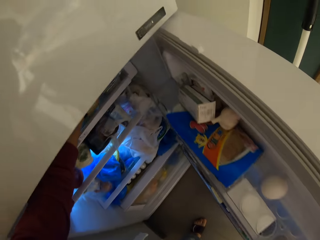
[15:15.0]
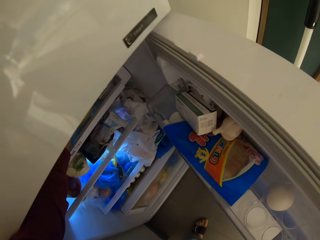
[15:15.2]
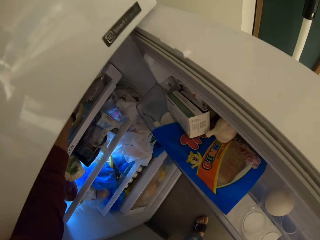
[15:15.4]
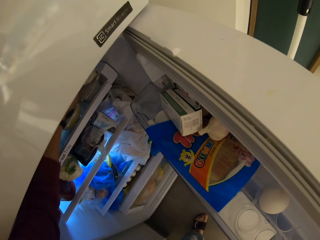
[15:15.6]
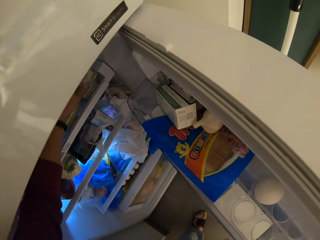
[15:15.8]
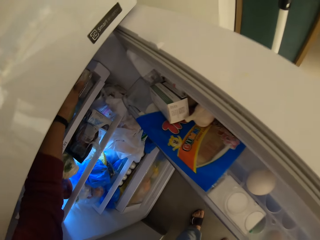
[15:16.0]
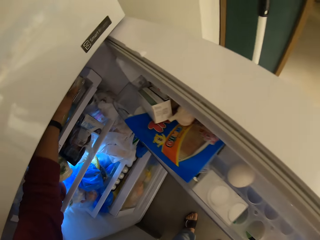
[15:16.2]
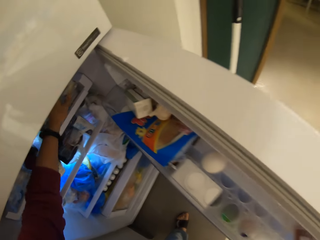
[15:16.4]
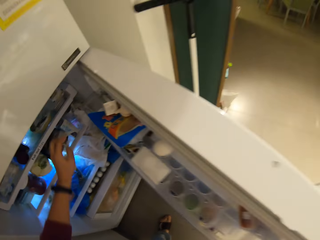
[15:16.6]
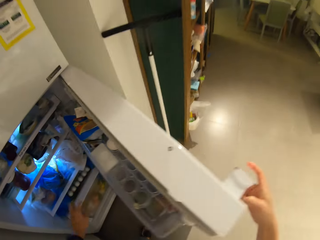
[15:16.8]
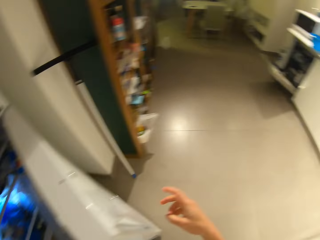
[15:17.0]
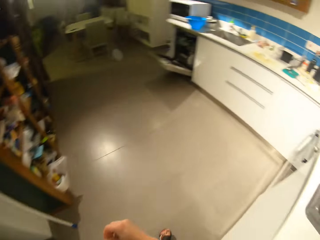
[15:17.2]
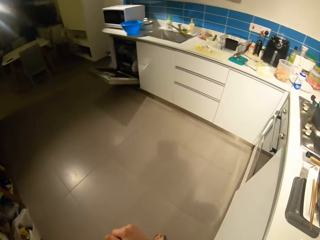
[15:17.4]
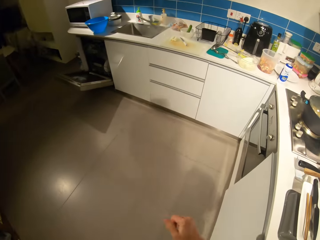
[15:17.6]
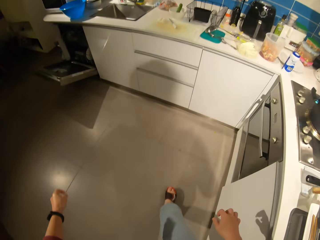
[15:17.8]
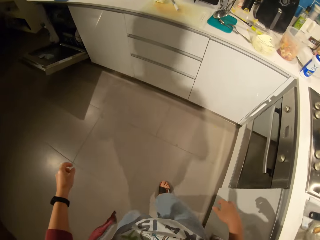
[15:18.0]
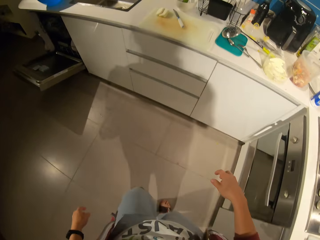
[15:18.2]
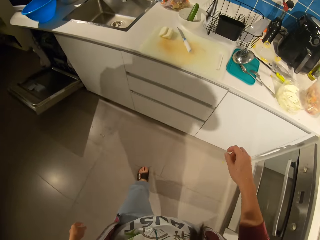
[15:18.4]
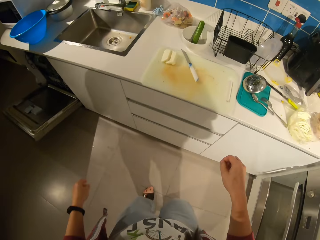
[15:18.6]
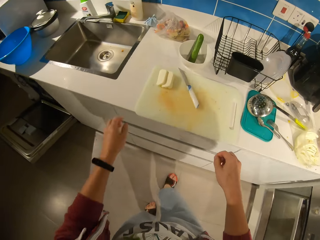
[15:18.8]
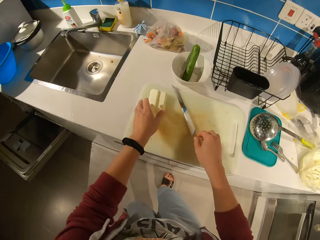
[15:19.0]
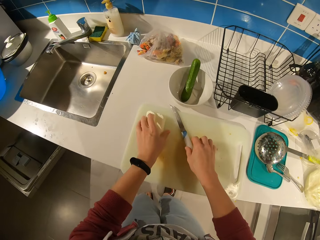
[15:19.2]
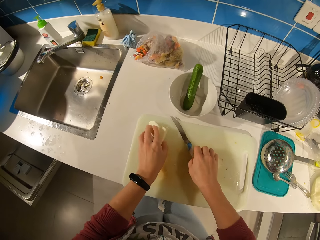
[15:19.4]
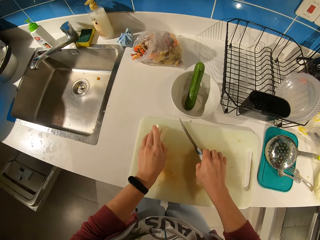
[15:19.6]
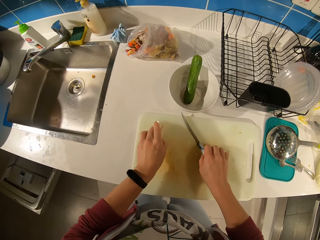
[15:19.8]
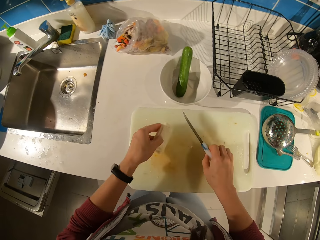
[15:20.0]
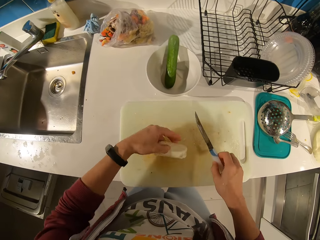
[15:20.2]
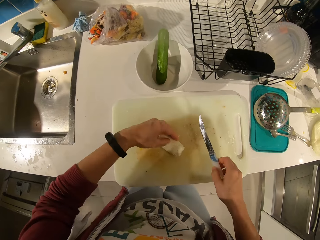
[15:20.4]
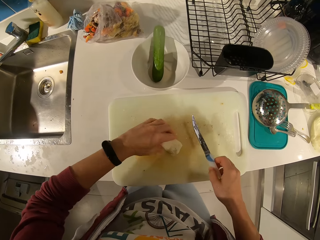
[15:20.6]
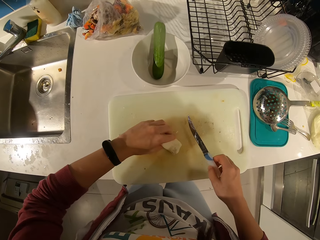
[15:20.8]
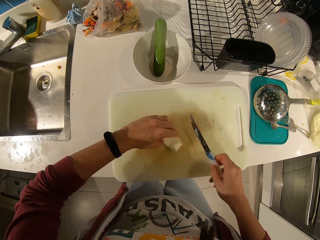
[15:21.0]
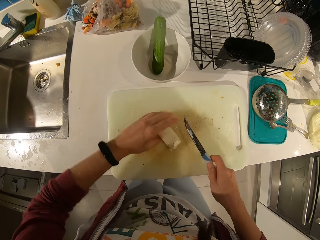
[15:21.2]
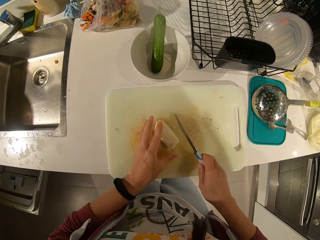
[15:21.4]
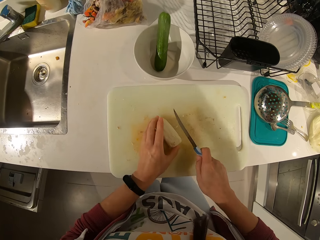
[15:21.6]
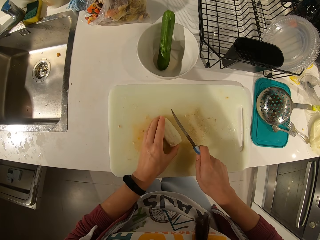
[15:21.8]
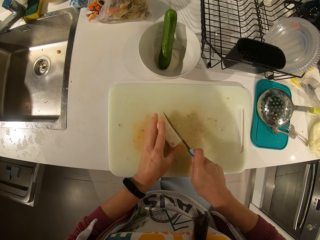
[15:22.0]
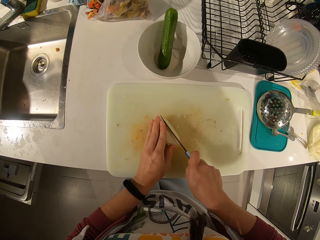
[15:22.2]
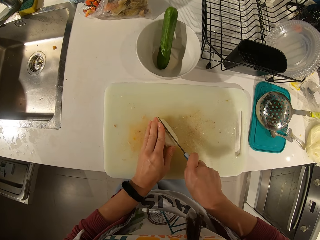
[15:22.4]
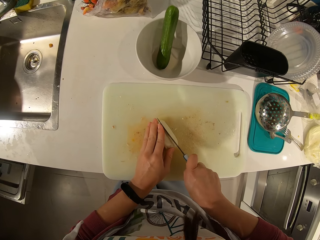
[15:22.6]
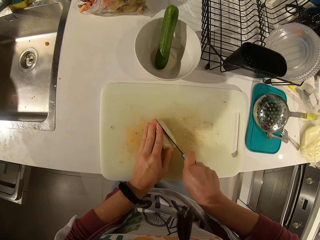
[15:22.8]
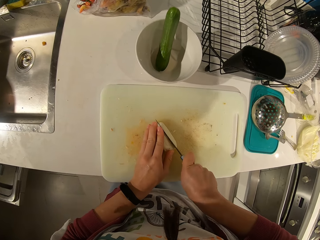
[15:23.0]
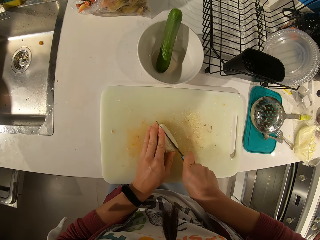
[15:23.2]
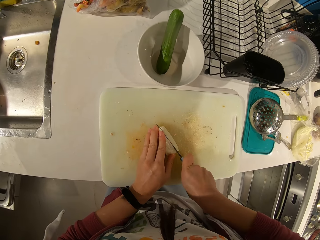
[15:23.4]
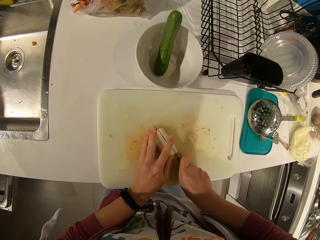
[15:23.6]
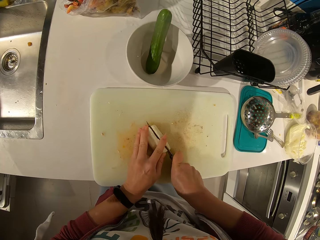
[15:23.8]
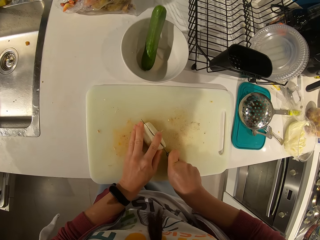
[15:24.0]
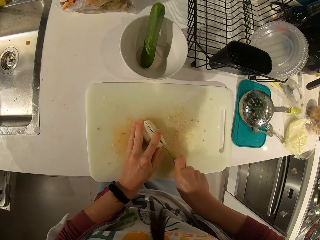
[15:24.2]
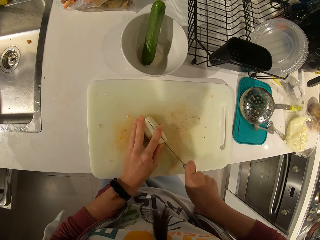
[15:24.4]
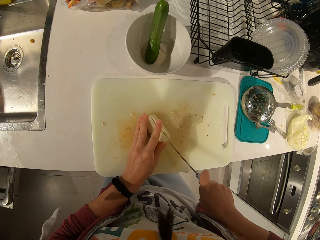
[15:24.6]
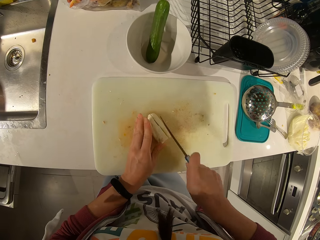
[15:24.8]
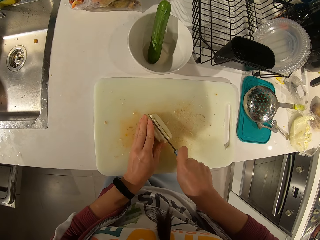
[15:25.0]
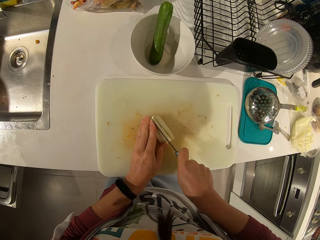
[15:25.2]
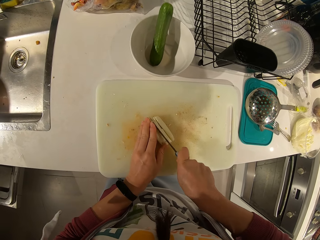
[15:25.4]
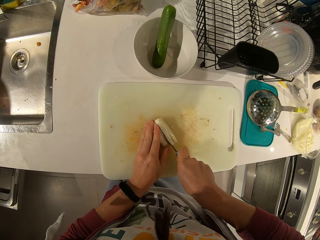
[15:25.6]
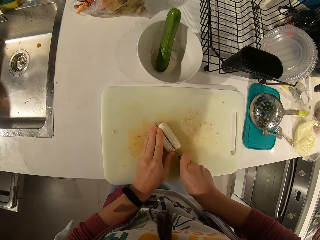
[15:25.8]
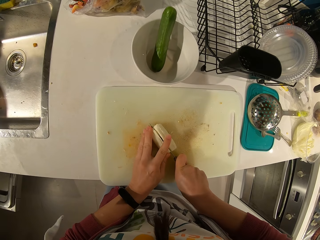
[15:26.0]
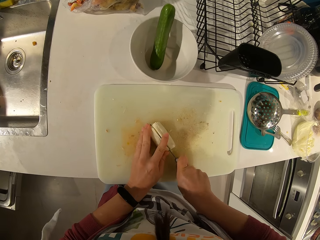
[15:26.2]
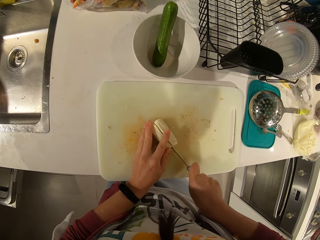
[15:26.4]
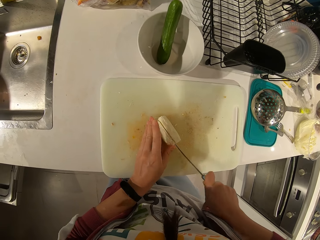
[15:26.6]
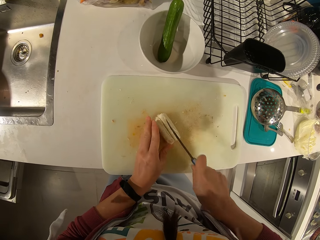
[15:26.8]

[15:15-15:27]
The camera wearer drops the cheese in the fridge. They walk towards the counter. They move the cheese. They pick up the knife and something. They cut the cheese.

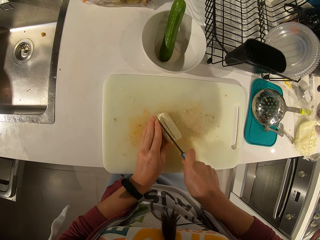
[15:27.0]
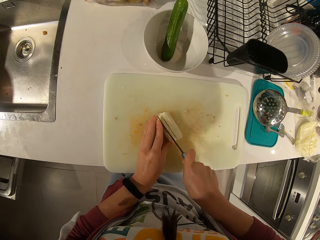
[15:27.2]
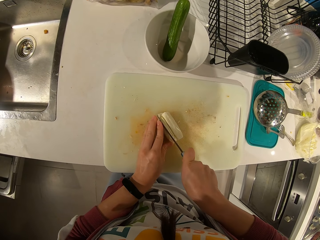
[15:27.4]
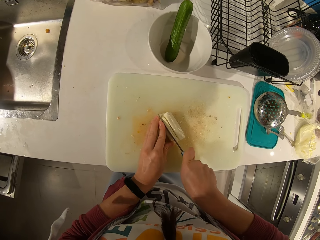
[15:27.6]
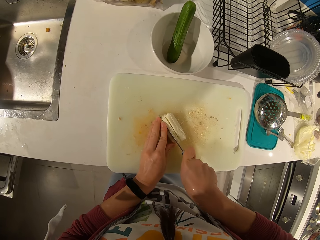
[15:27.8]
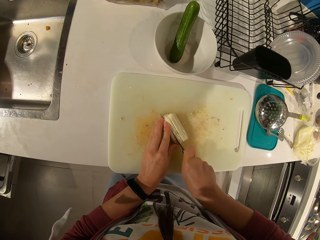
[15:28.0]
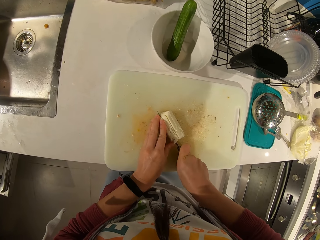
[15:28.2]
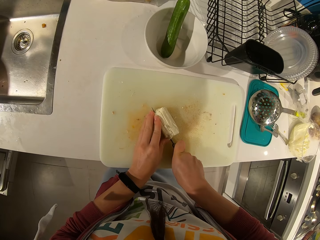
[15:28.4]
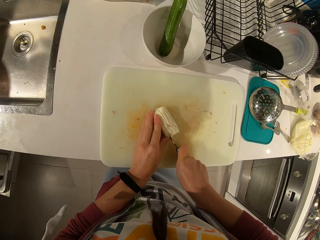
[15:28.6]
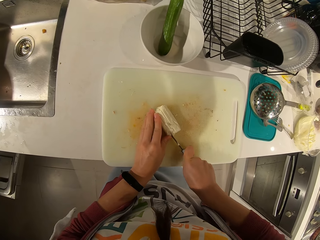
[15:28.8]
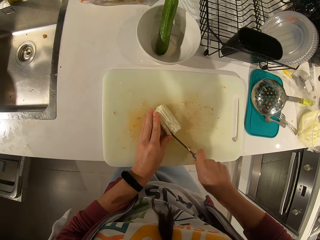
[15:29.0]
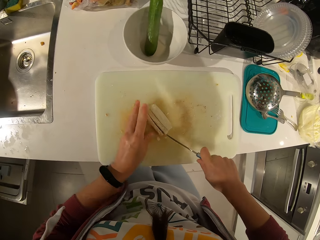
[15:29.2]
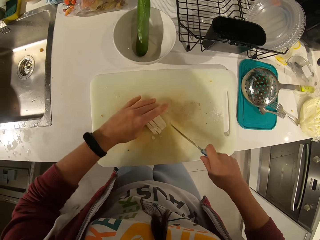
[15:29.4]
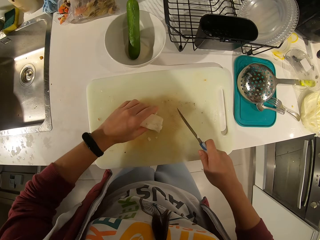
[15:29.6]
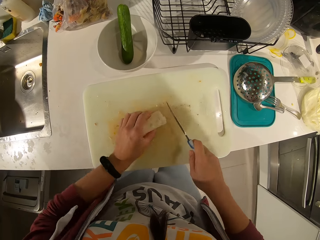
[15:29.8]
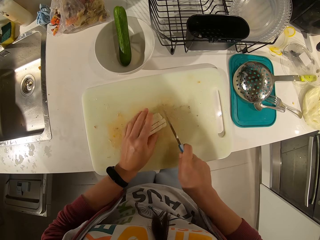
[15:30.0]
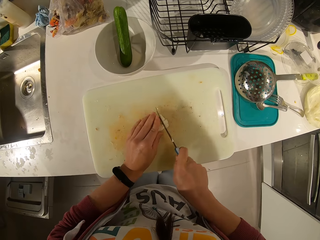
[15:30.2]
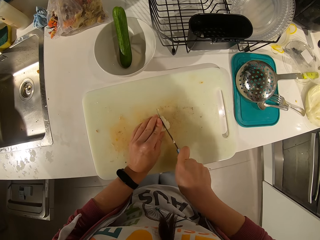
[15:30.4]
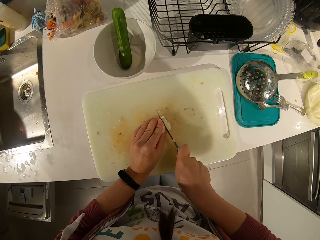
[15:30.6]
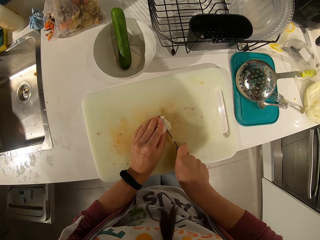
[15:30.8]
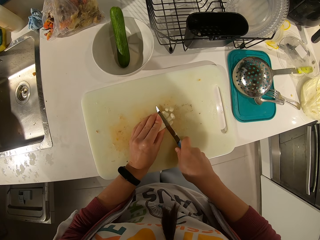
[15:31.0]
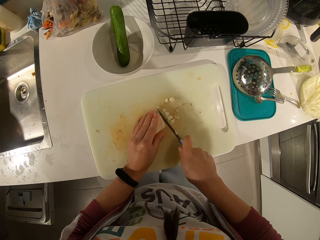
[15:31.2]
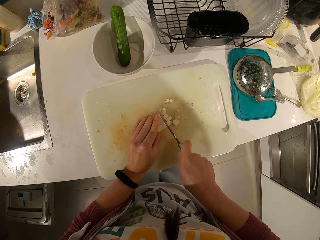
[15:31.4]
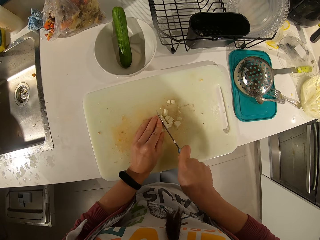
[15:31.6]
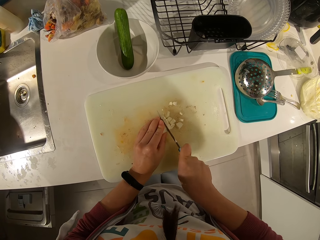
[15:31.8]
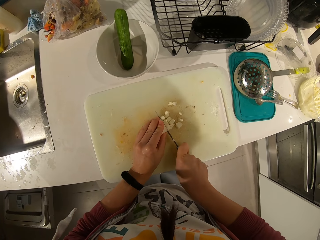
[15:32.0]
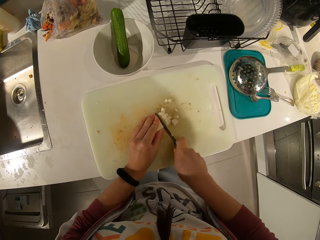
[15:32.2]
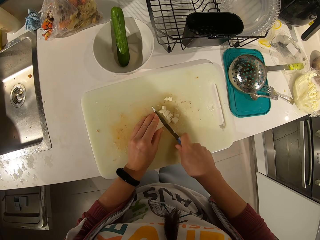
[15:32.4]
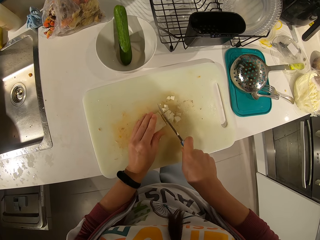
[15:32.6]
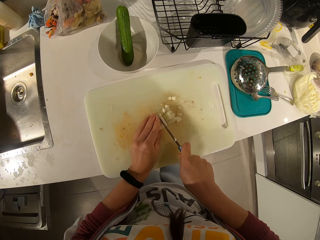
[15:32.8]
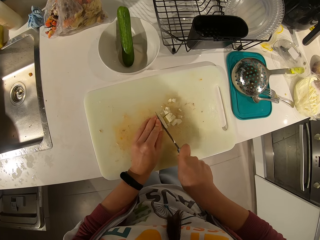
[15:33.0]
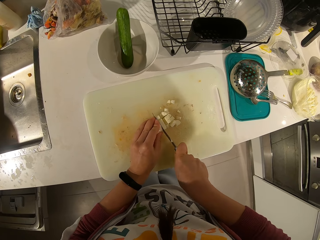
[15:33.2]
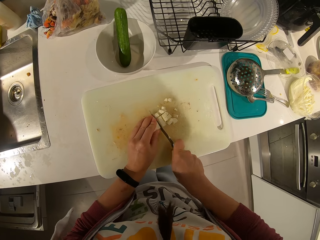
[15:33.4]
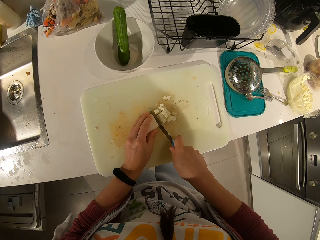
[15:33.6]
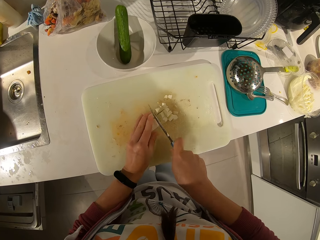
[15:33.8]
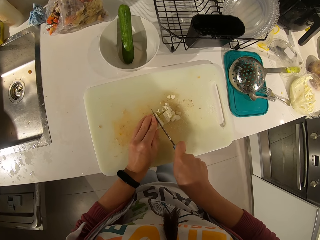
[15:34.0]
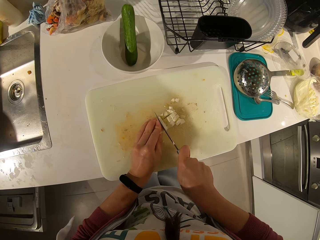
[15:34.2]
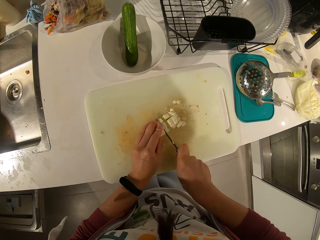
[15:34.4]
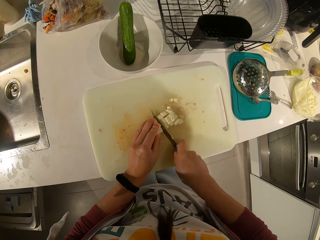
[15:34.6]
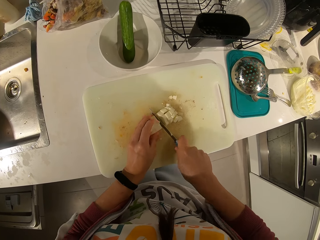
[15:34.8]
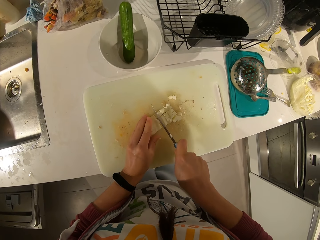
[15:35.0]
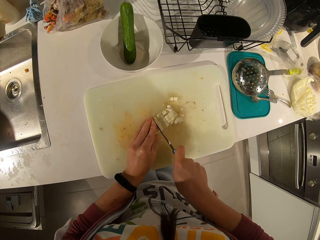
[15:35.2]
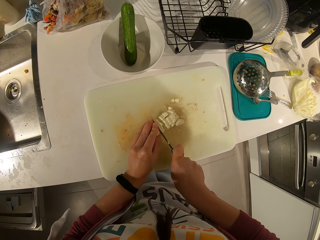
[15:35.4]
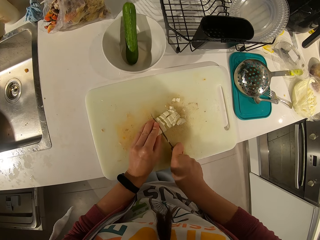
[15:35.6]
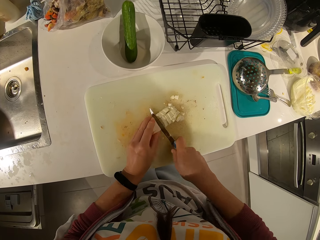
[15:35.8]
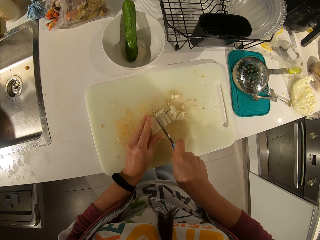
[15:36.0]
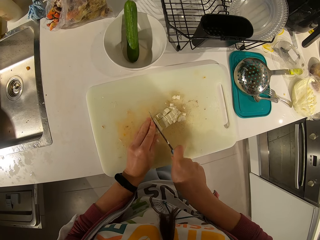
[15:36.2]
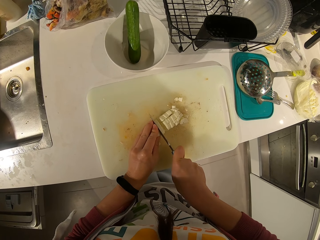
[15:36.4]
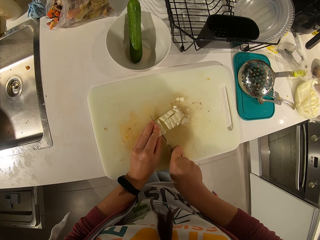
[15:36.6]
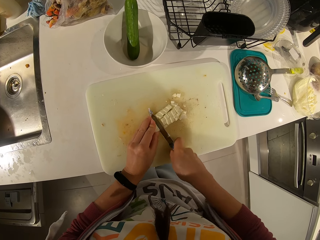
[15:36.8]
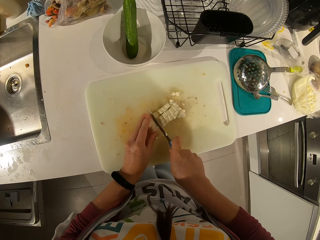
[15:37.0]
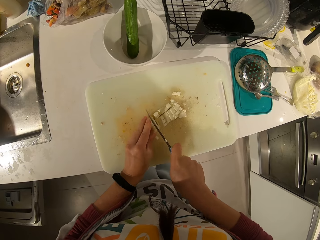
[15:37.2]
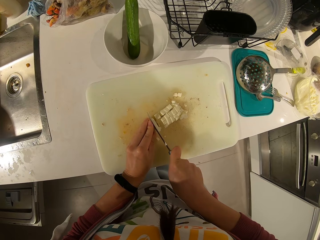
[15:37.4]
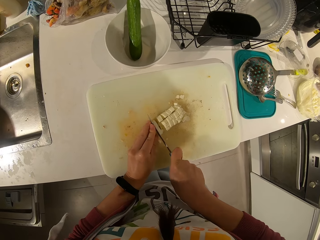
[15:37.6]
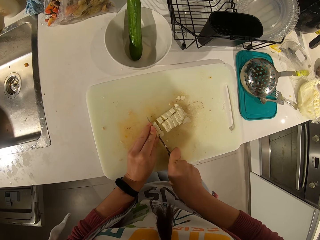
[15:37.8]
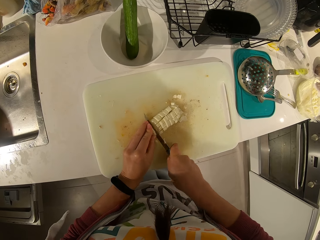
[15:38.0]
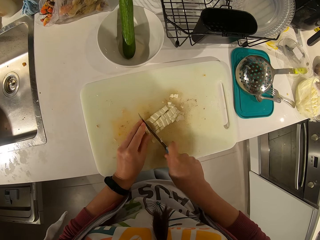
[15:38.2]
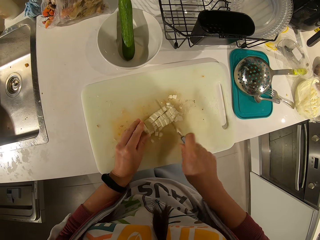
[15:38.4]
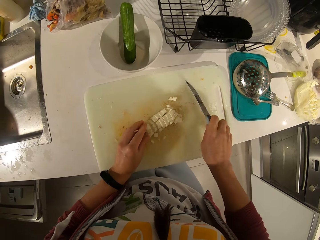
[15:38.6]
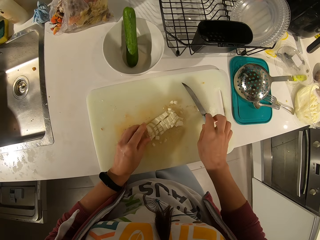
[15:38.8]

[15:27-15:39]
The camera wearer puts the knife down.
